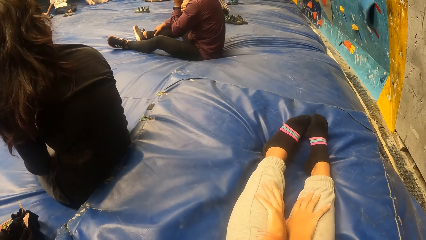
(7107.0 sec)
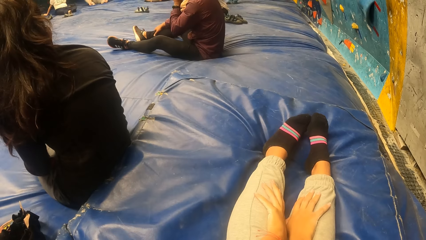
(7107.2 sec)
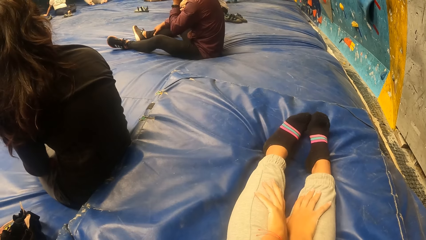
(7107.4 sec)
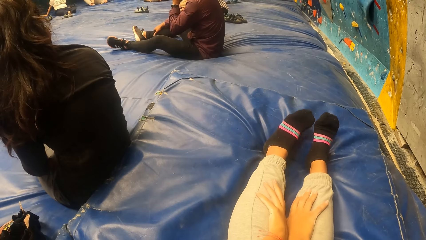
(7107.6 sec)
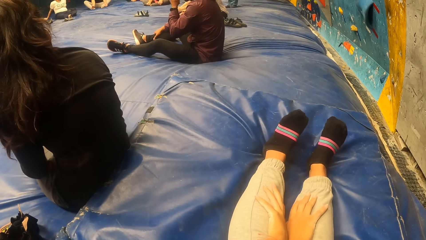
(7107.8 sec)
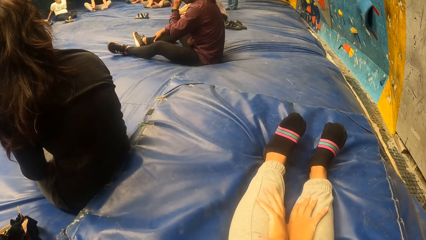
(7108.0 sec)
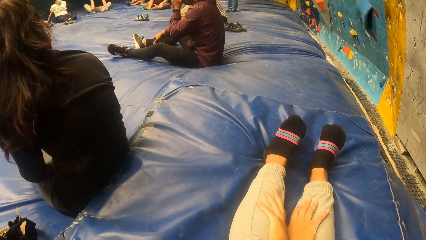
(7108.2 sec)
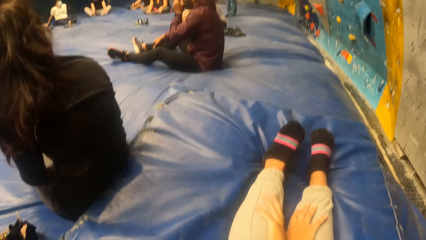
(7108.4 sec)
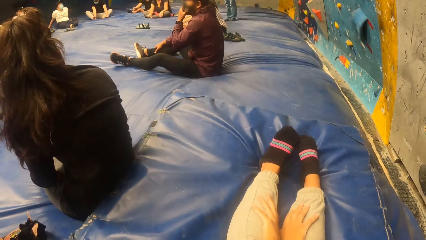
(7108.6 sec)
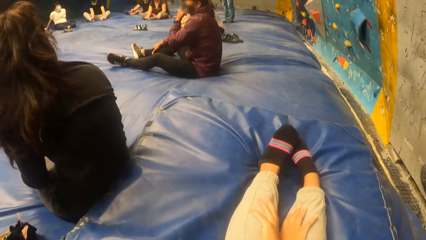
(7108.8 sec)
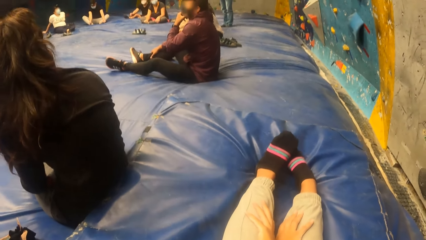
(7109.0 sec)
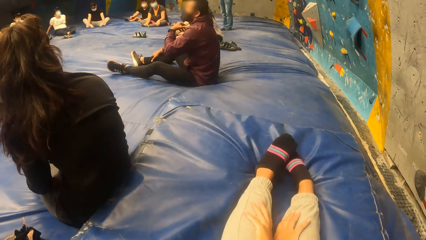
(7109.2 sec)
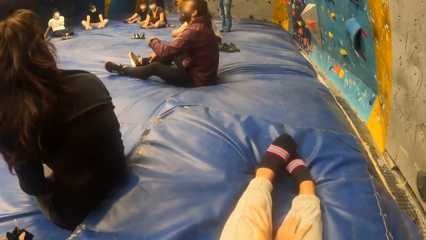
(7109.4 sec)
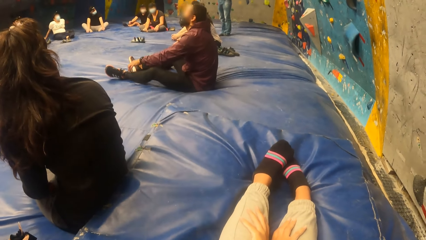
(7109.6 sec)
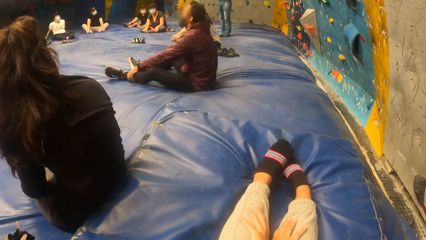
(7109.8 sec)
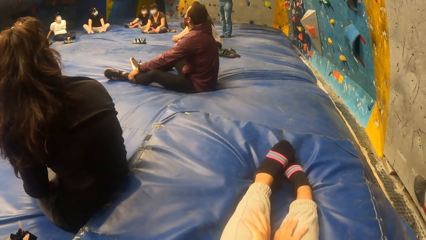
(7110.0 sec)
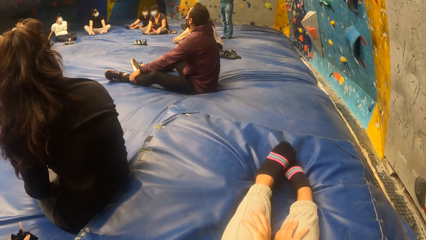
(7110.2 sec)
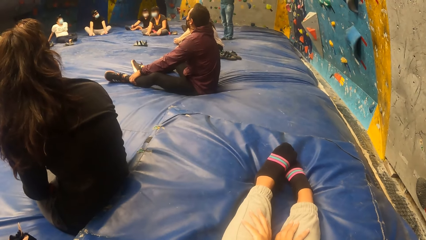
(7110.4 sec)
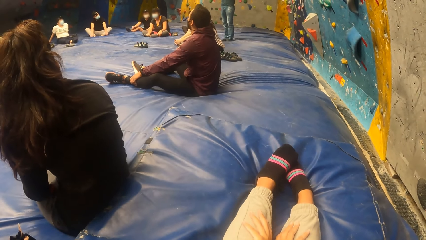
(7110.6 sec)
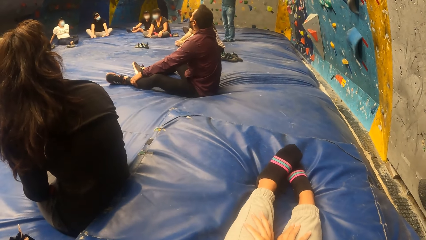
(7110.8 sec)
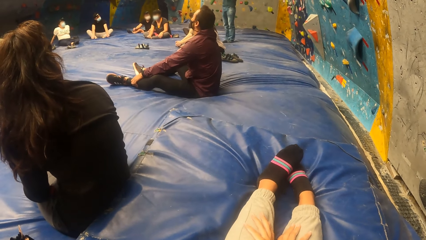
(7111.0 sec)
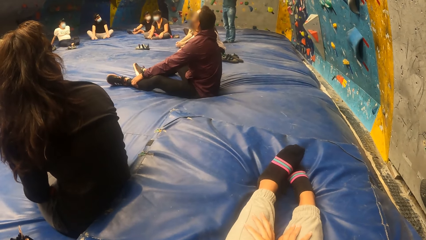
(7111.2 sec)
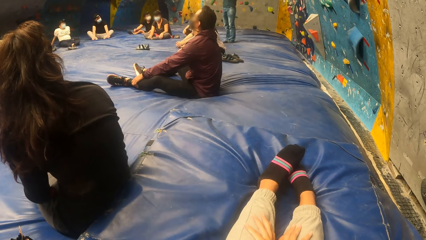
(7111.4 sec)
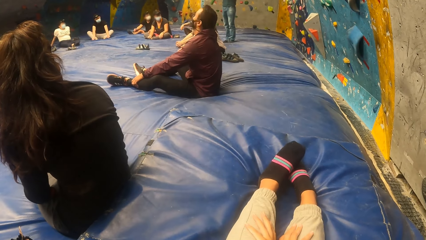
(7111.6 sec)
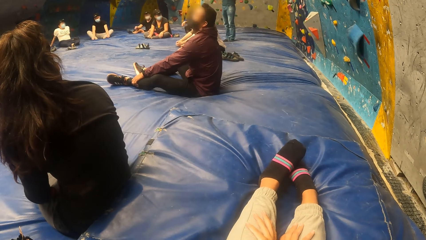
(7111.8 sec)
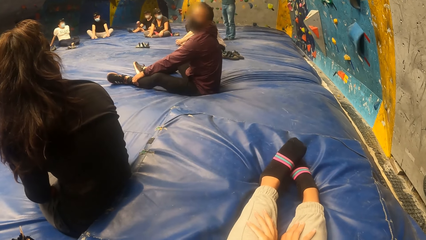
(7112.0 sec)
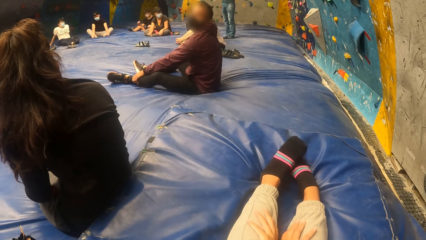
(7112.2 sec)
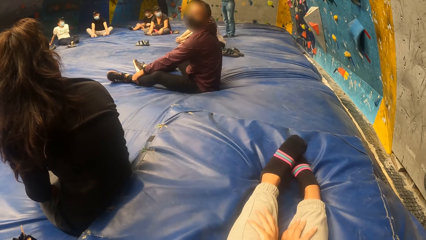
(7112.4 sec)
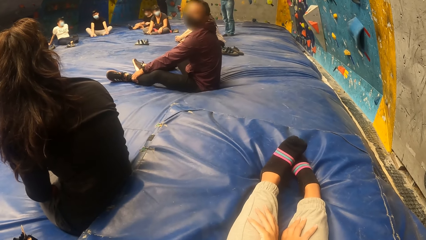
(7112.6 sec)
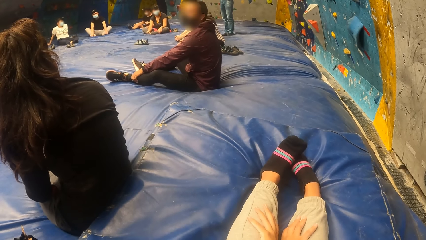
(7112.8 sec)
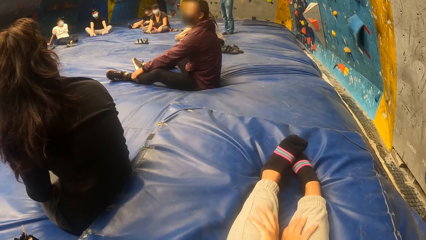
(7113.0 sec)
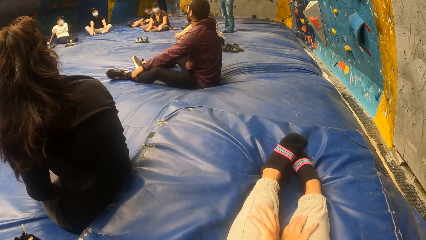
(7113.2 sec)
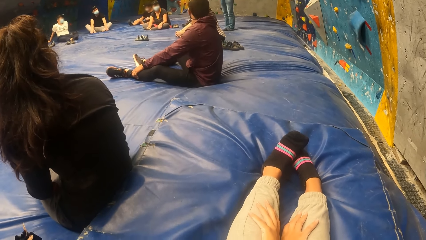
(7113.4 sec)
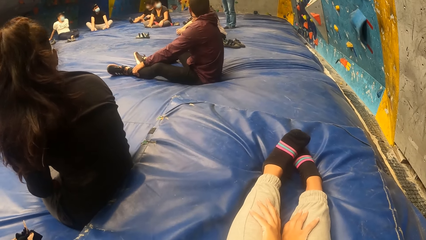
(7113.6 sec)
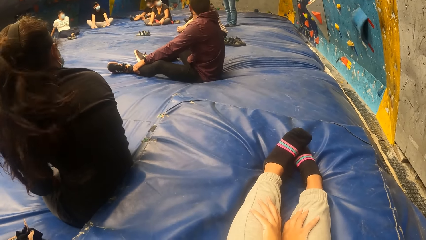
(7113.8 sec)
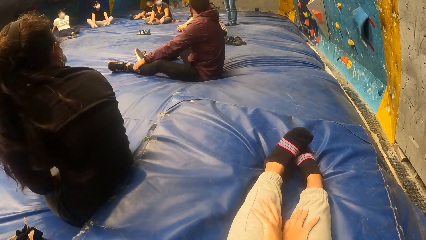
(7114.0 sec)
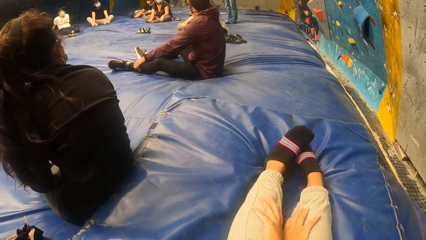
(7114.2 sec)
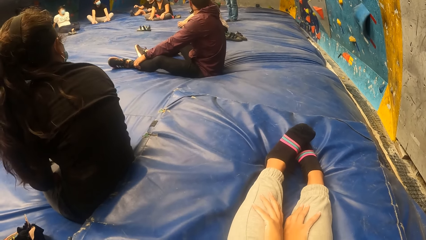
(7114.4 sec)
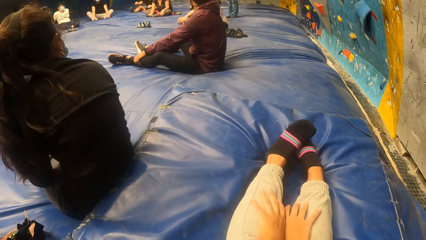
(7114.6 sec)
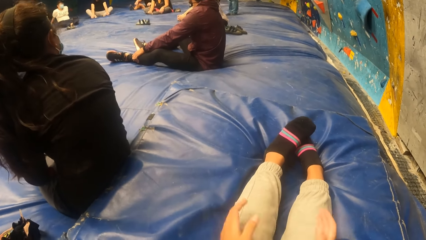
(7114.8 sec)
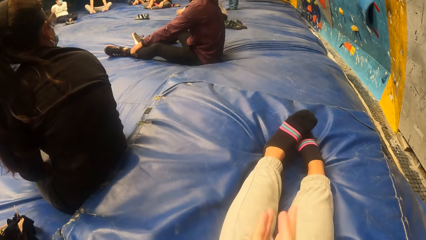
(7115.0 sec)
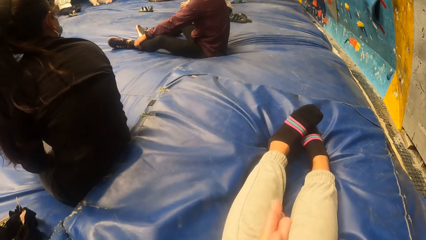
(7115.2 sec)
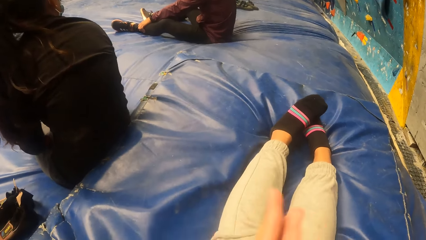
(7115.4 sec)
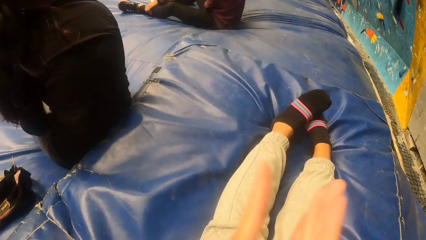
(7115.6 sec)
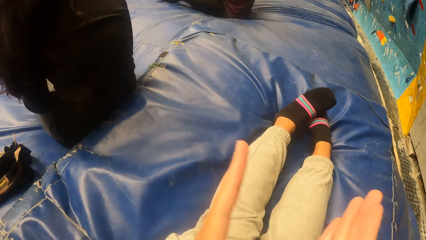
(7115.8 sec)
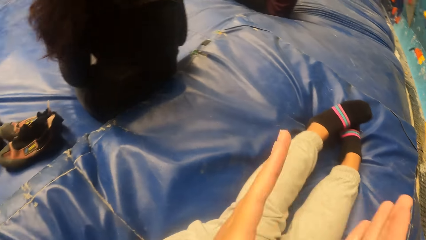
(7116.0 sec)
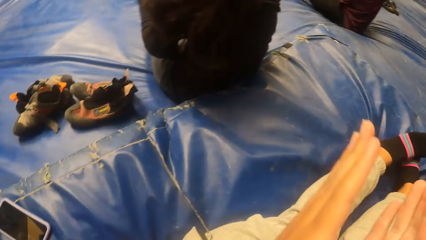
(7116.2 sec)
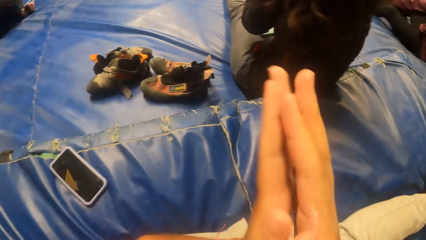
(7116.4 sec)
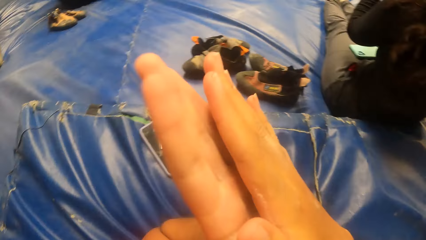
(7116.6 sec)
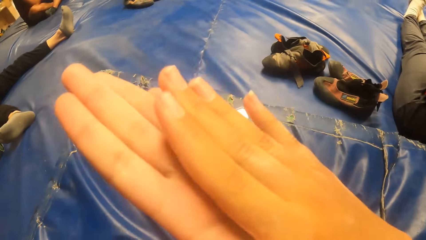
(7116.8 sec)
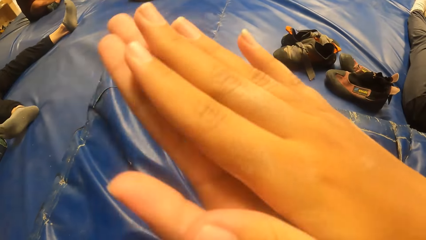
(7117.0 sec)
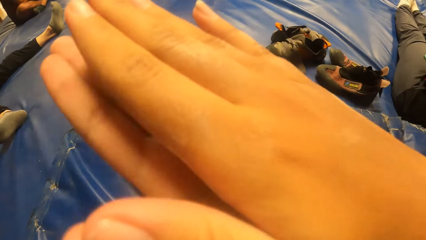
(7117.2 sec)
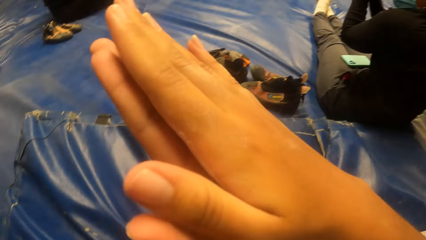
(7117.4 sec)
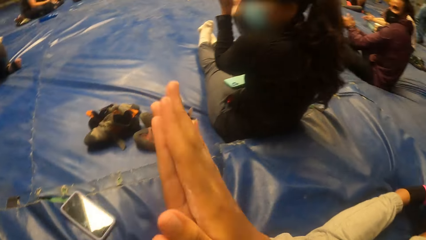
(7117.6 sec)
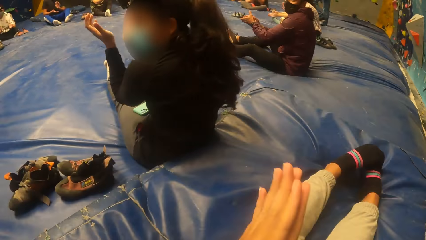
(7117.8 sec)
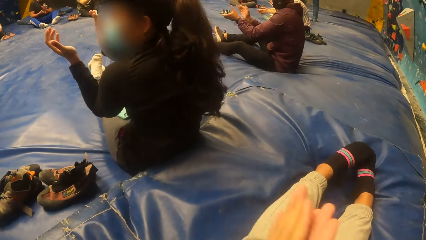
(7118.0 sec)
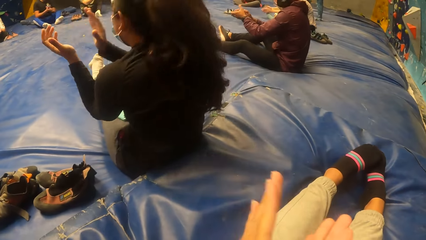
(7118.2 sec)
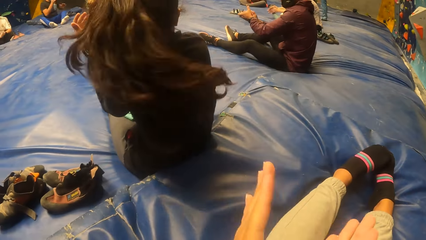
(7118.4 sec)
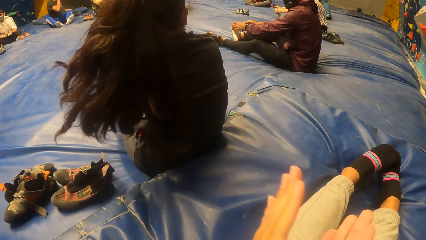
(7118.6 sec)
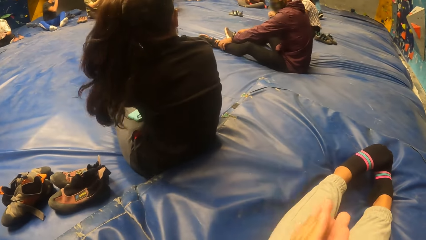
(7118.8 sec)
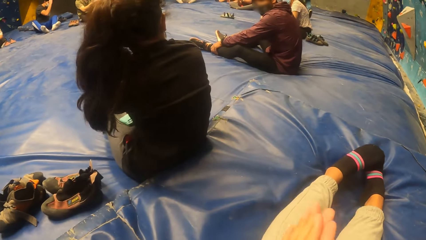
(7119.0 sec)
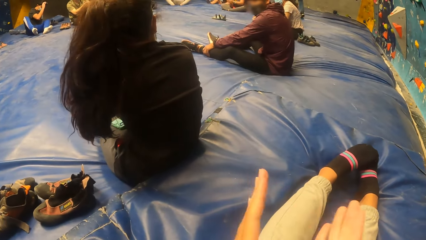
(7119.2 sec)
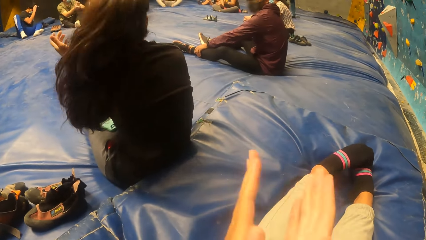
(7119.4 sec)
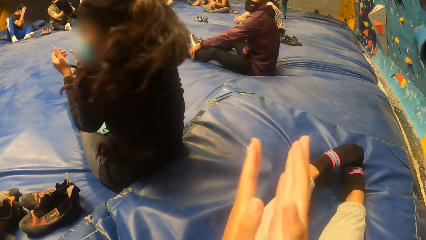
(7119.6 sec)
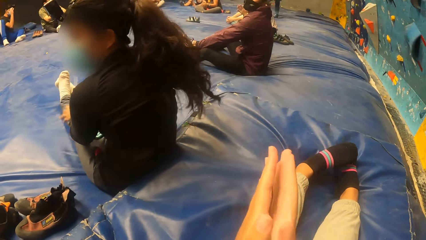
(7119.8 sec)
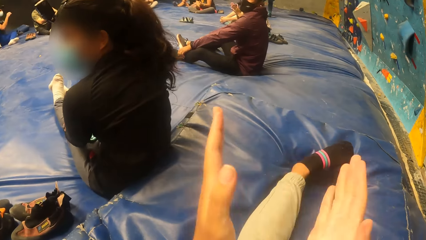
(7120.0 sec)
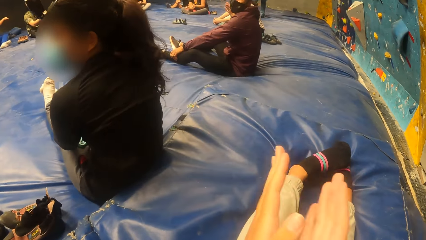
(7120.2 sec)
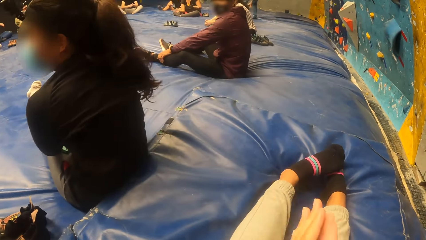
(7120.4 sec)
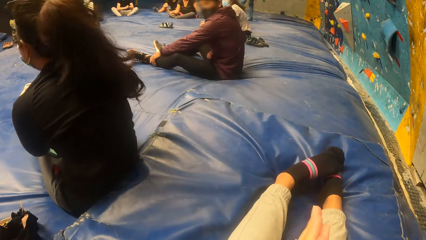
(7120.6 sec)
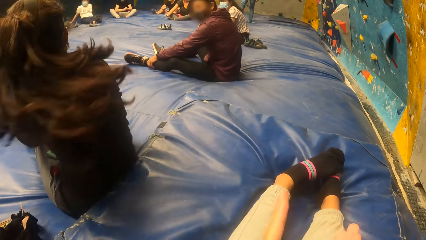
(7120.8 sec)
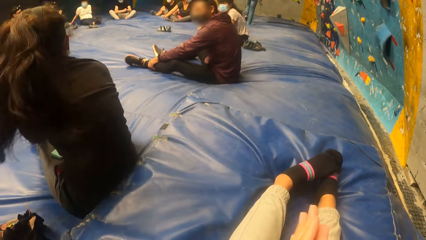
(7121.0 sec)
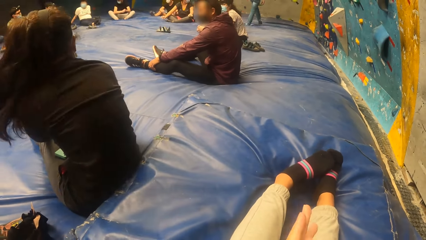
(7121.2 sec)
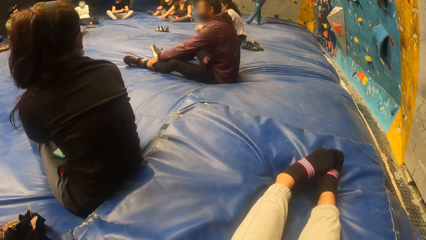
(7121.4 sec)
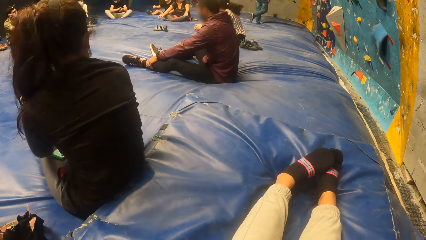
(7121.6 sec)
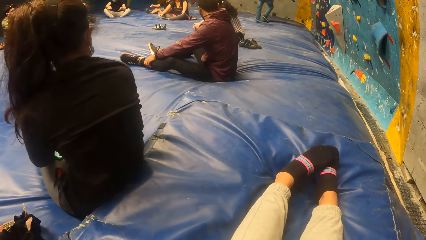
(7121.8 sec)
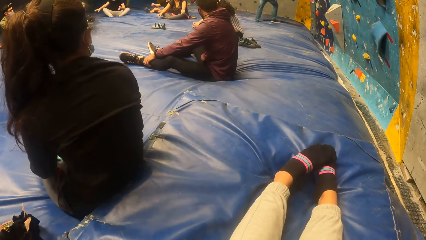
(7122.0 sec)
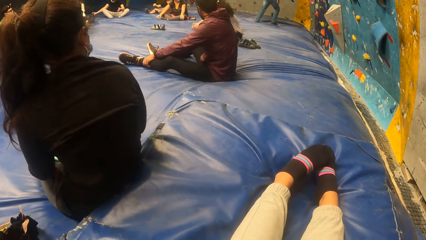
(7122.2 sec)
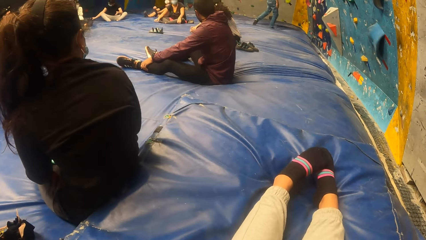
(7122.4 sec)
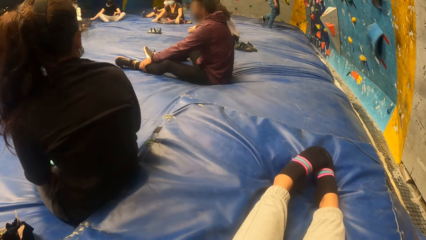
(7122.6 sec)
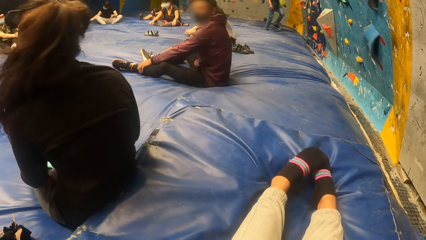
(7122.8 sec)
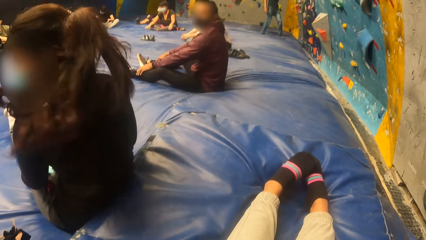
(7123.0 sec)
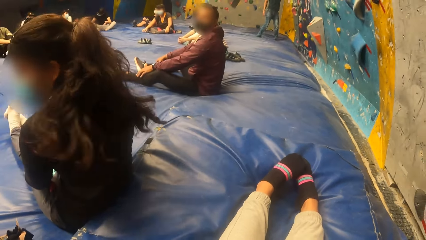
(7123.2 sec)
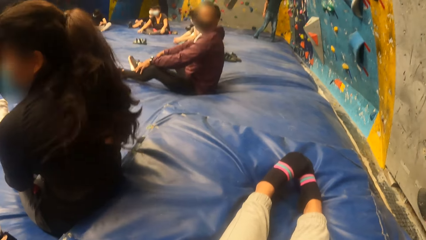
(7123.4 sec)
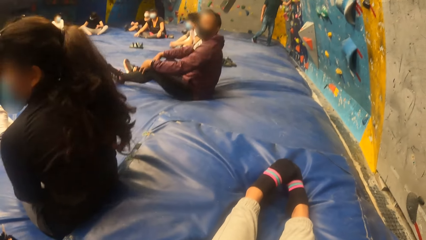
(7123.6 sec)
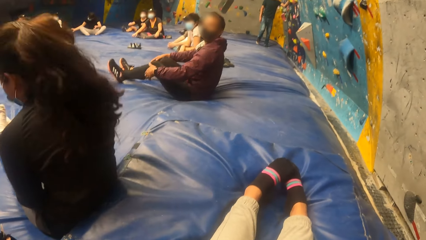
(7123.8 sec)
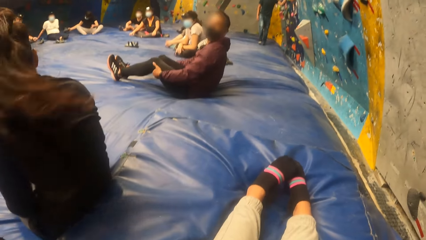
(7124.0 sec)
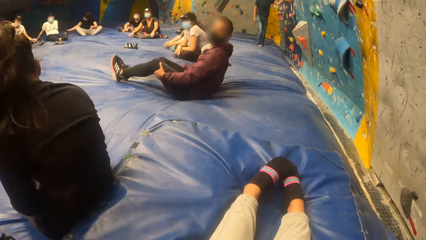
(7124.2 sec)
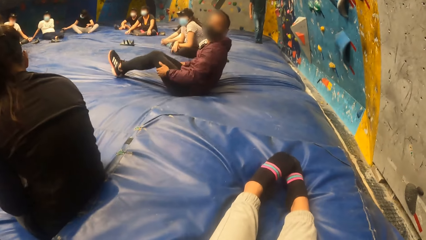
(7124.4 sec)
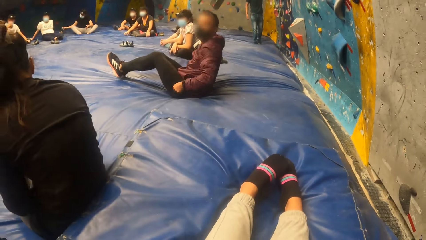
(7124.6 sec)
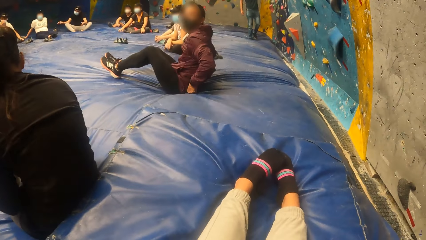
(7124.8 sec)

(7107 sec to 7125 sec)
The camera wearer shakes the legs. She claps her hands. She shakes the legs.
